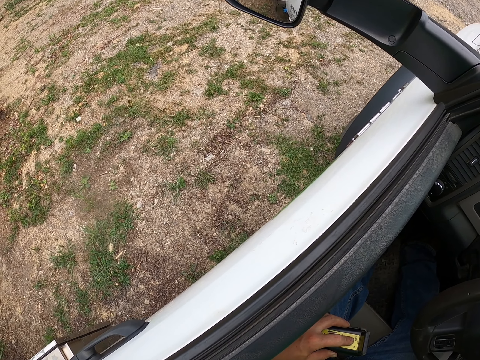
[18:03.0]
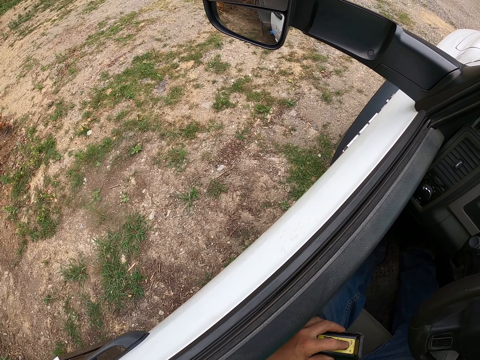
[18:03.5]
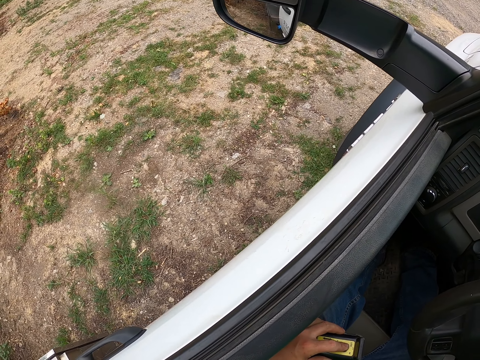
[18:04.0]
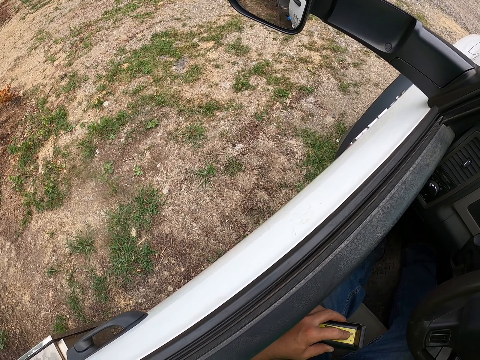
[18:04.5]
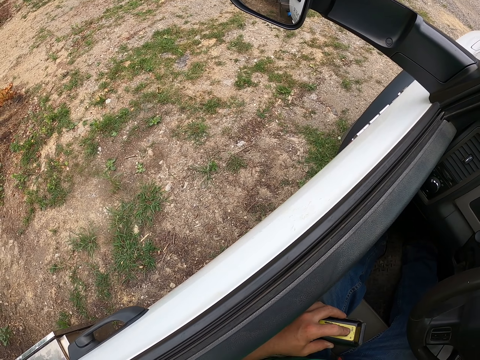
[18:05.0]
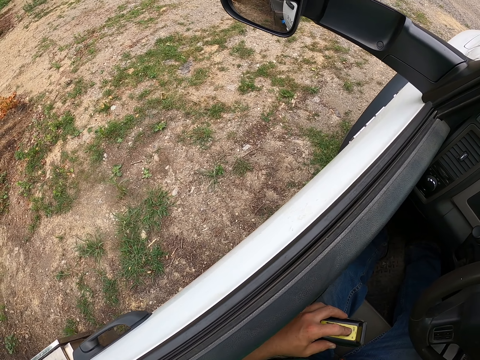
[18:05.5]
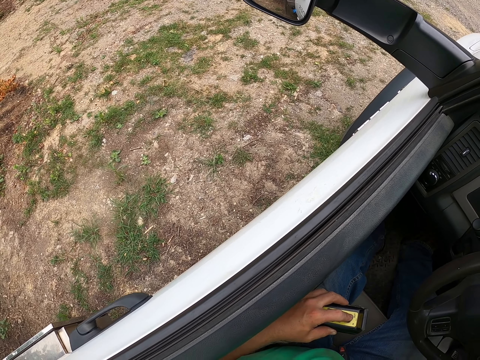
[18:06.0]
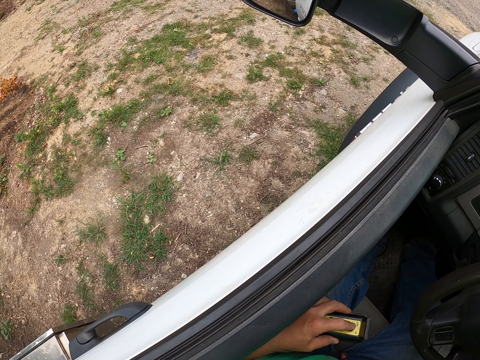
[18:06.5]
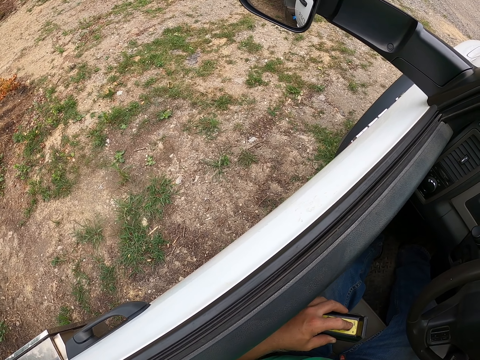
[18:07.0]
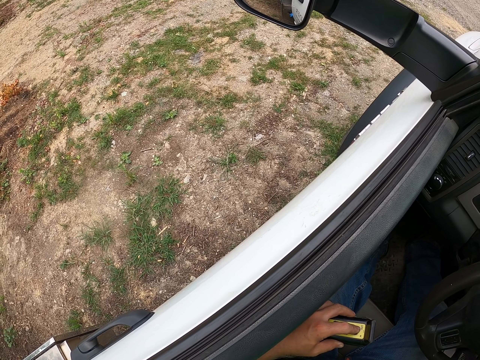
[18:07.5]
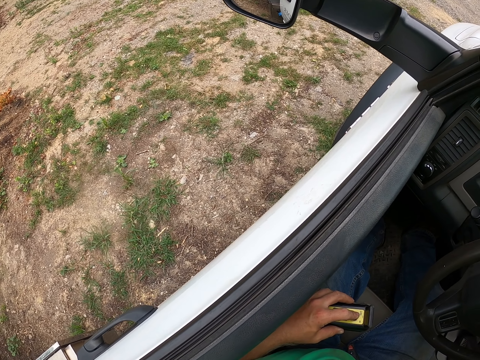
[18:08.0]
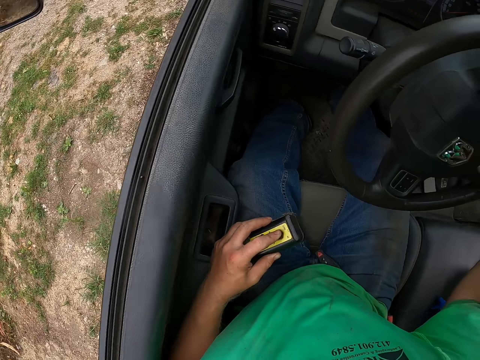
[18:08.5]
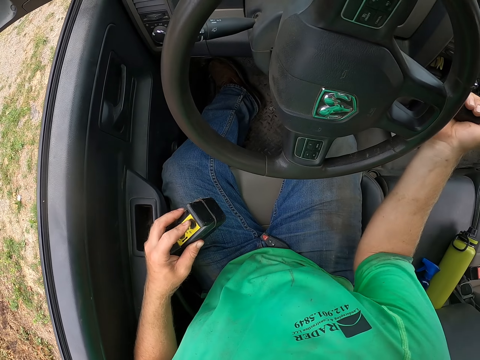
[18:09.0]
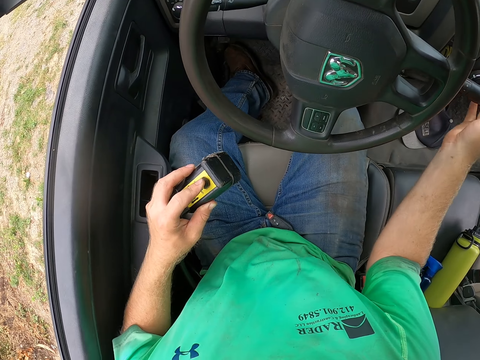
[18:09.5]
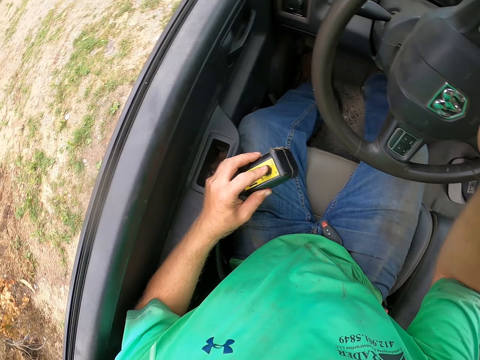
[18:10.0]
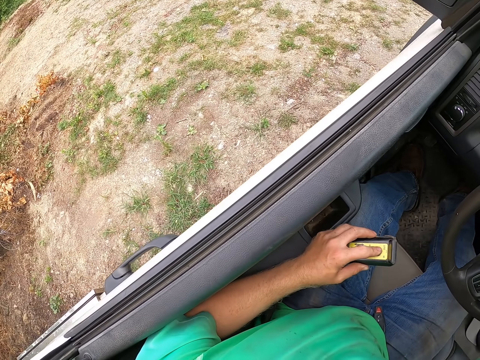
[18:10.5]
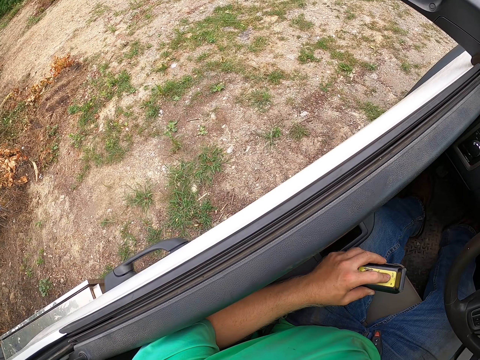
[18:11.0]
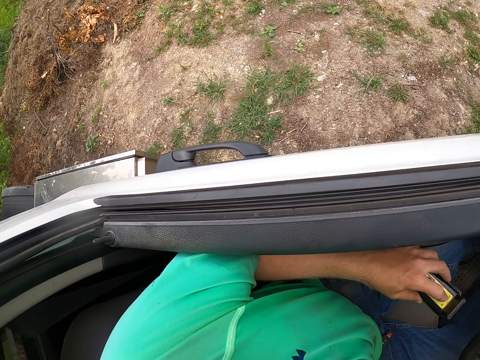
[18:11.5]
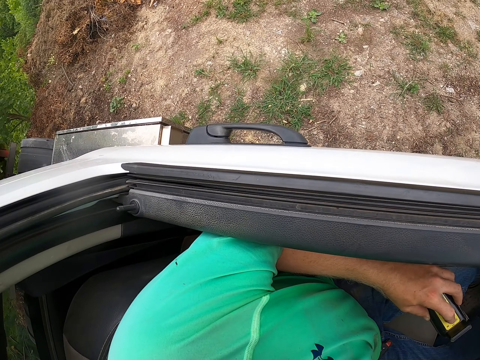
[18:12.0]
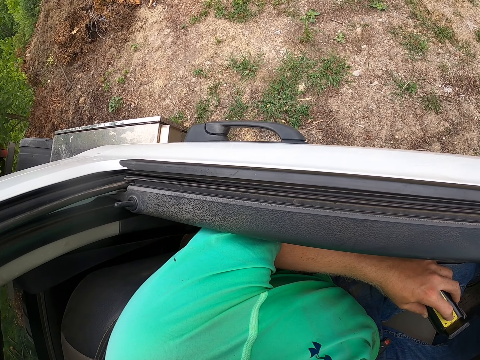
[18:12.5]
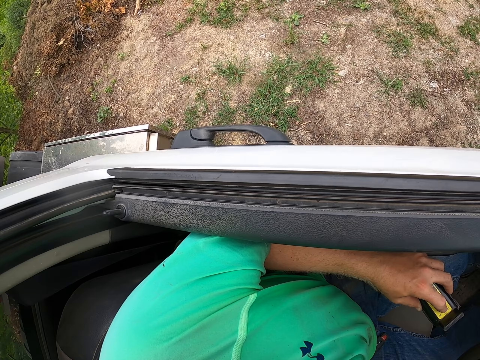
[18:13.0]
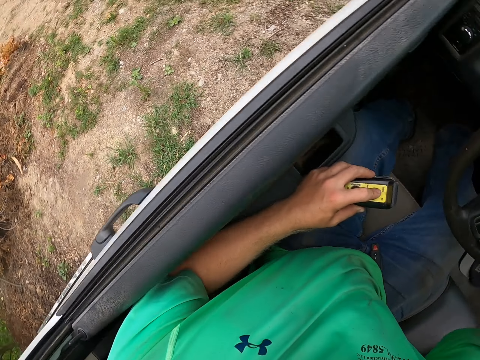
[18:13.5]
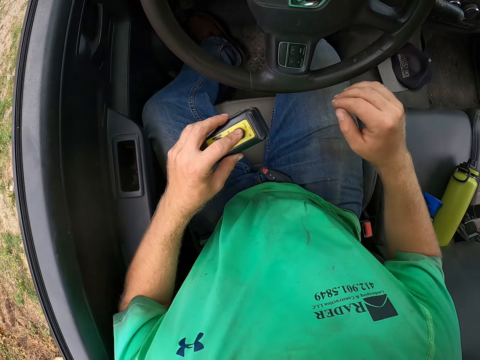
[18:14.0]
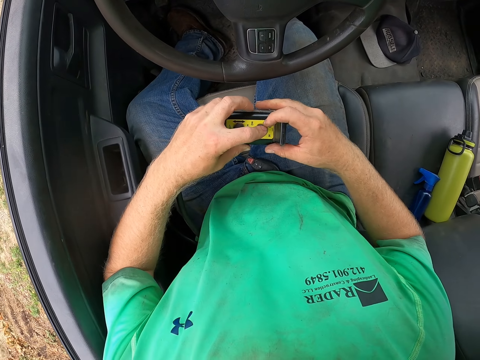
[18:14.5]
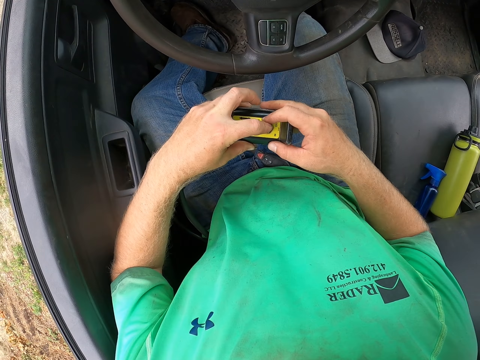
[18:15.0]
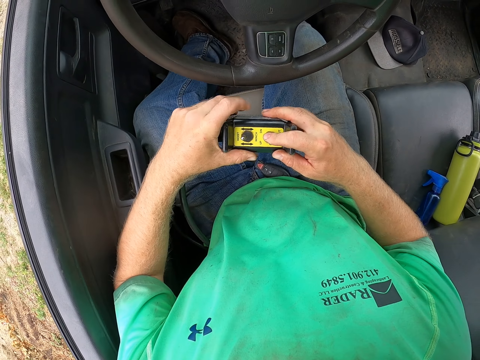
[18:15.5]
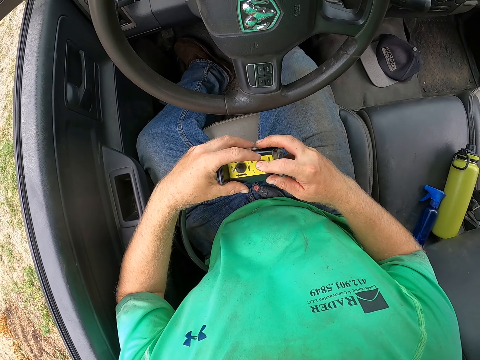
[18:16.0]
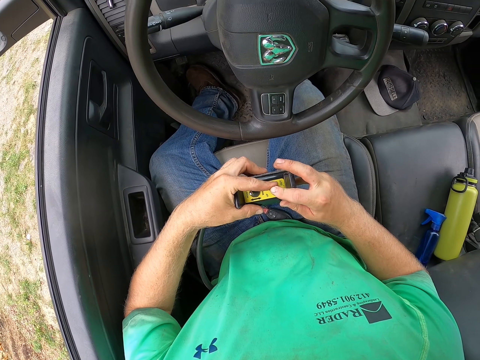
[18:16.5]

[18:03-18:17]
The camera wearer pulls the gear stick of the truck with his right hand. He stops the car. He looks around the compound. He holds the controller head with both hands. He fixes the wire cable.

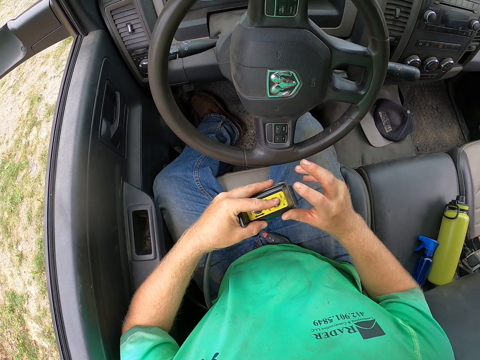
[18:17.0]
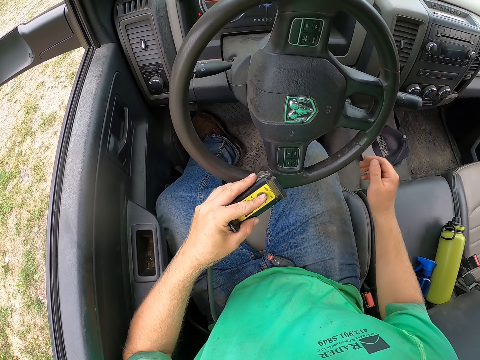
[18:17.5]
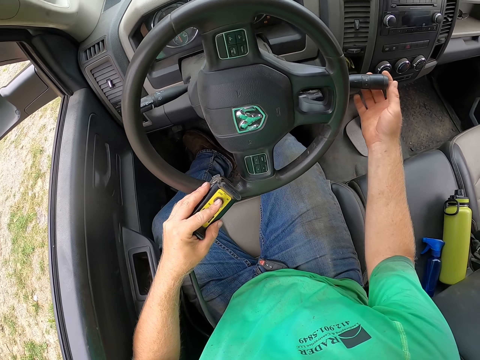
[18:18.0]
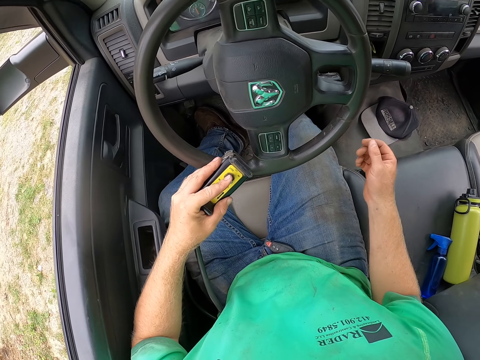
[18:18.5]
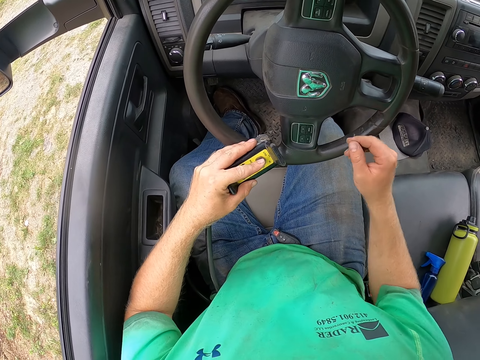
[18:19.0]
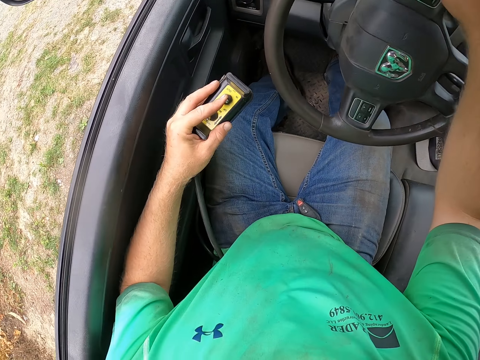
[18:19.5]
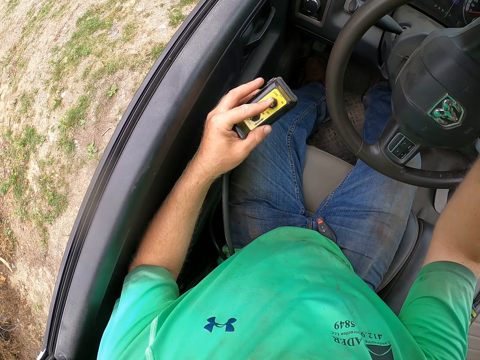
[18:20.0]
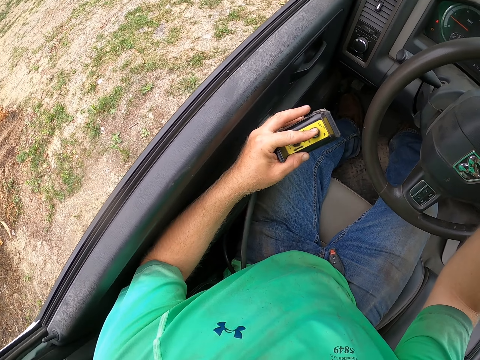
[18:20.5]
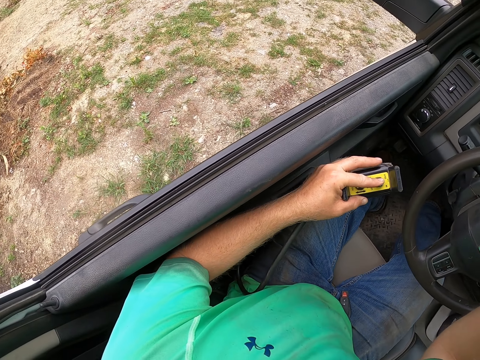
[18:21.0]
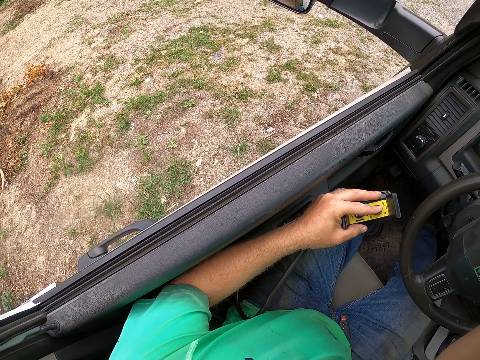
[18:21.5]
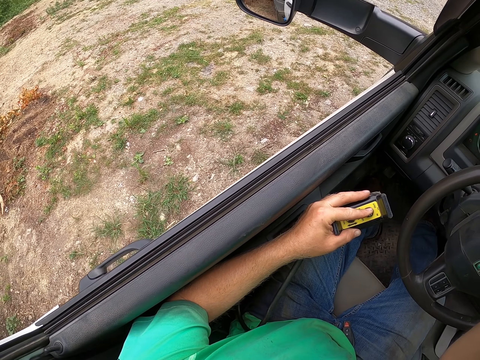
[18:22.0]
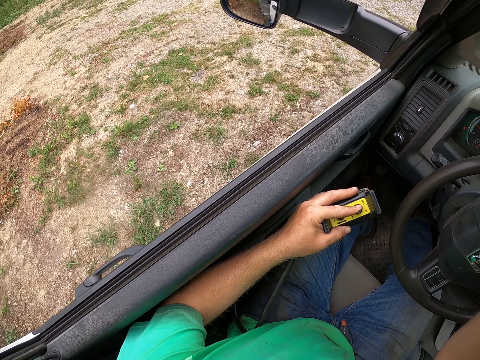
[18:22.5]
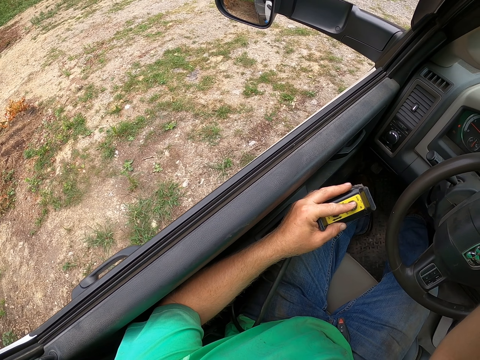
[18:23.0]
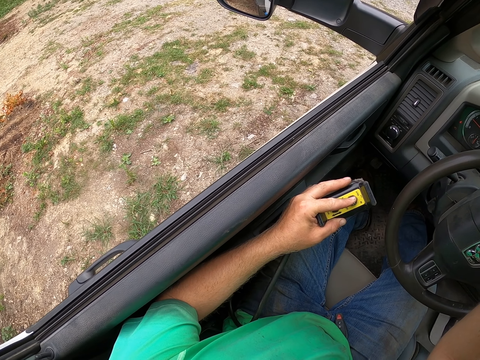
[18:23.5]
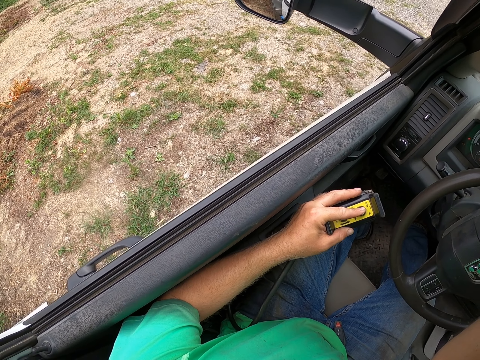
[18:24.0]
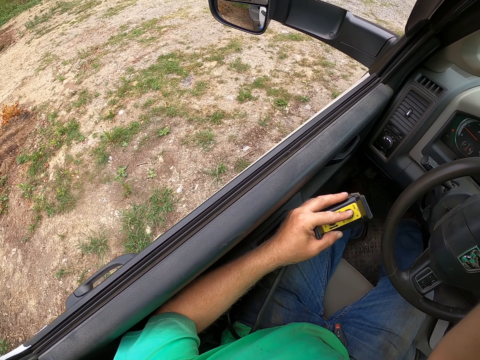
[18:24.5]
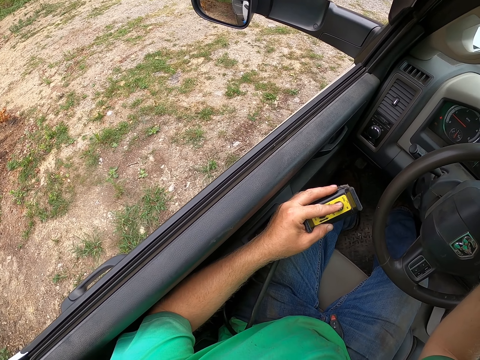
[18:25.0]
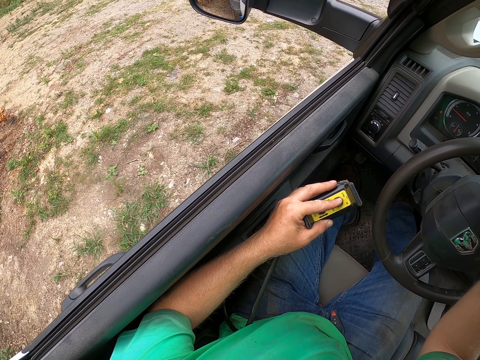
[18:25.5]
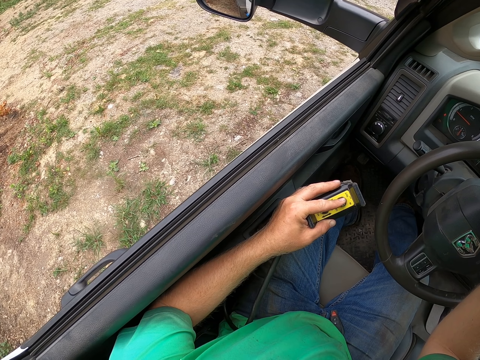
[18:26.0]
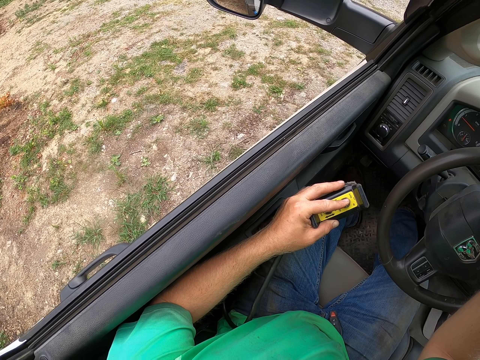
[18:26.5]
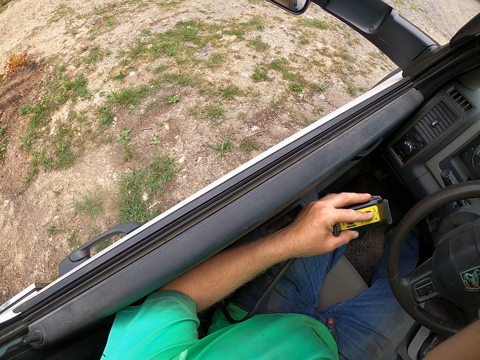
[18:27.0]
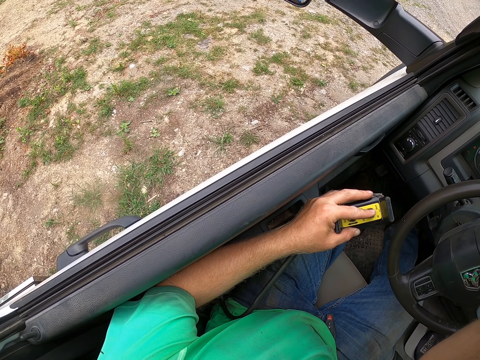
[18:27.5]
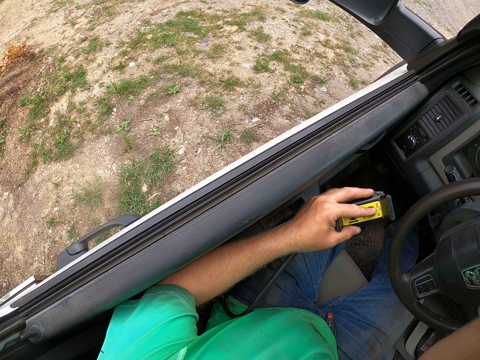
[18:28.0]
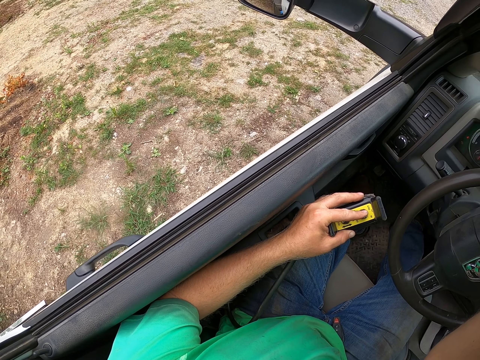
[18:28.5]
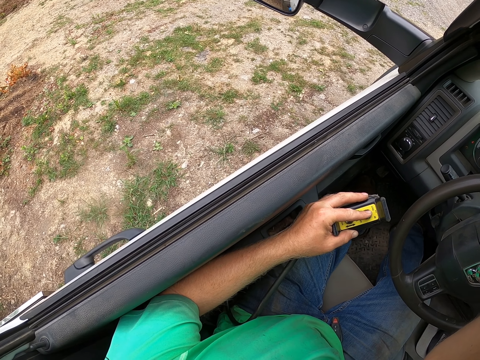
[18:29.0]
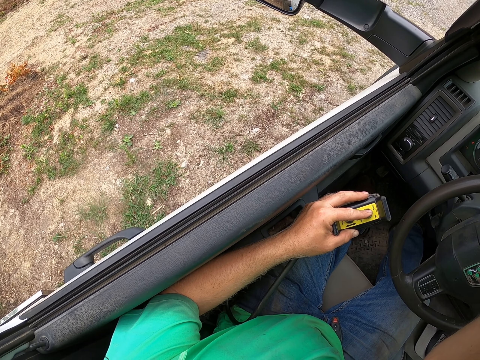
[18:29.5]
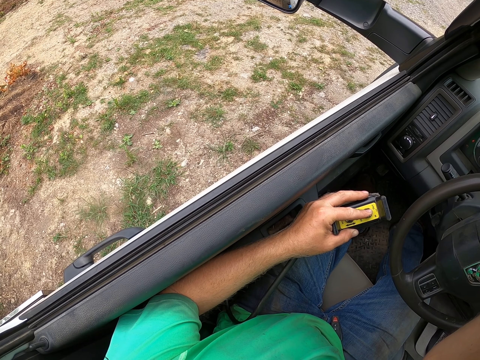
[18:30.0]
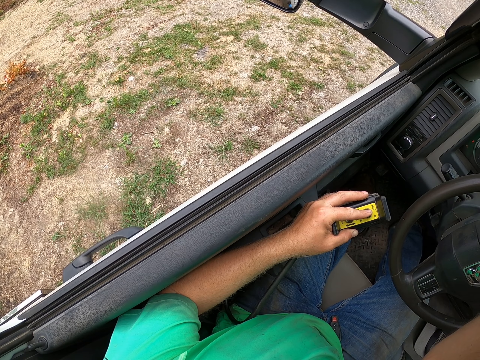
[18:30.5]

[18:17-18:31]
The camera wearer presses the remote with his left hand. He holds the steering. He looks around.
